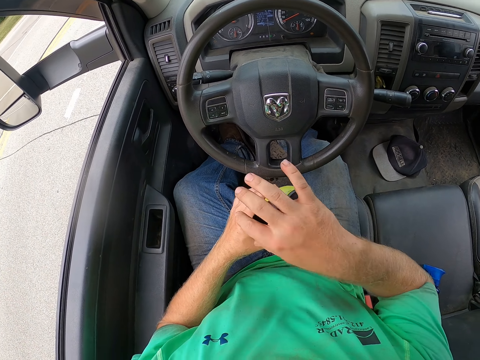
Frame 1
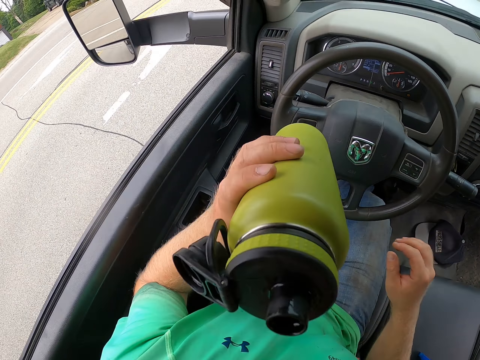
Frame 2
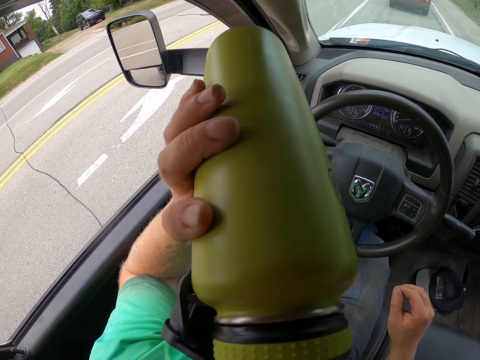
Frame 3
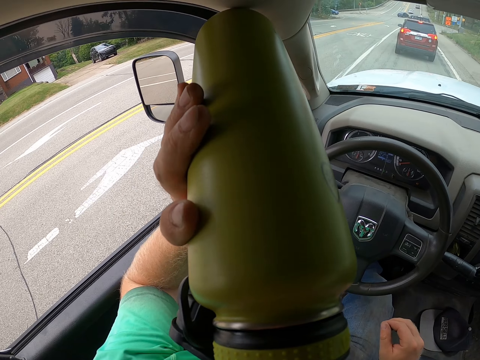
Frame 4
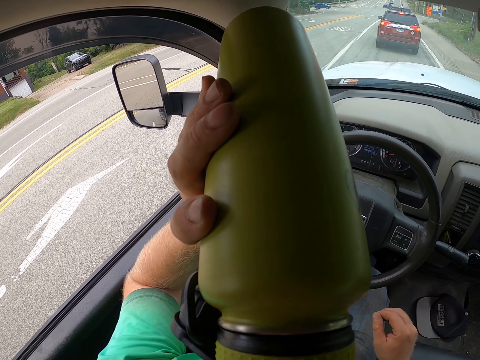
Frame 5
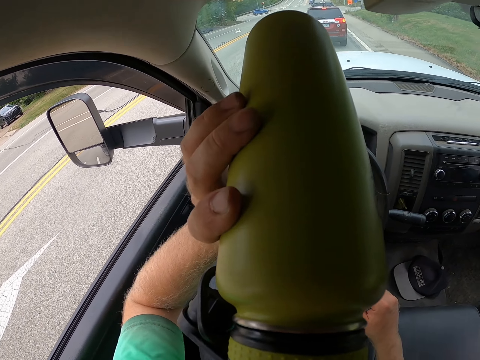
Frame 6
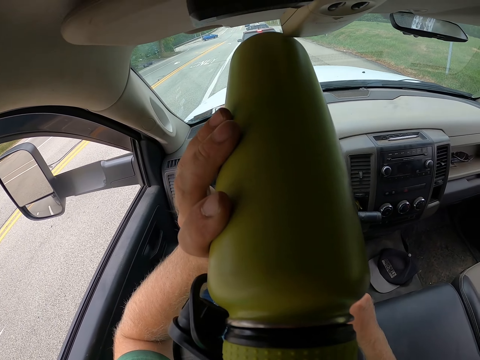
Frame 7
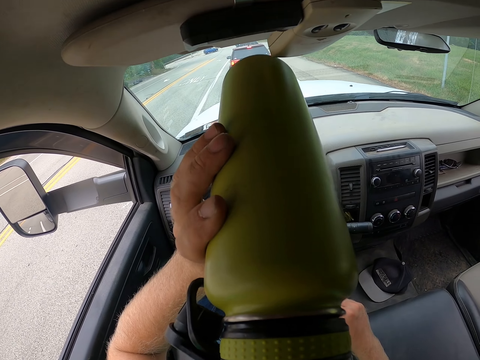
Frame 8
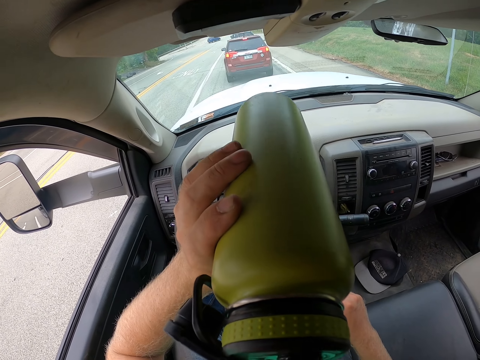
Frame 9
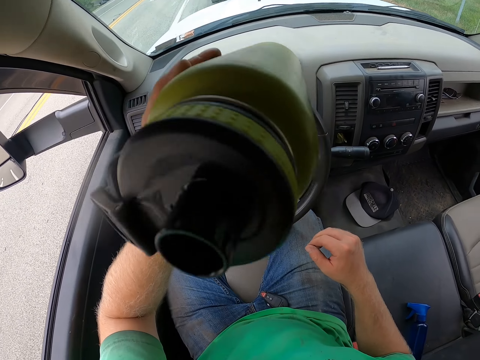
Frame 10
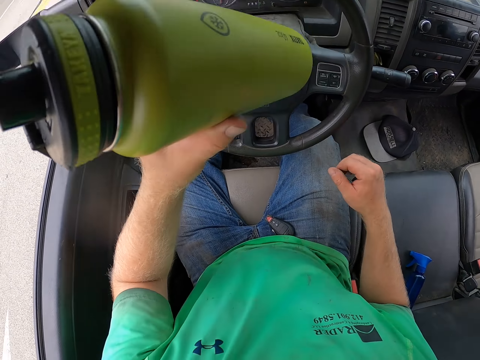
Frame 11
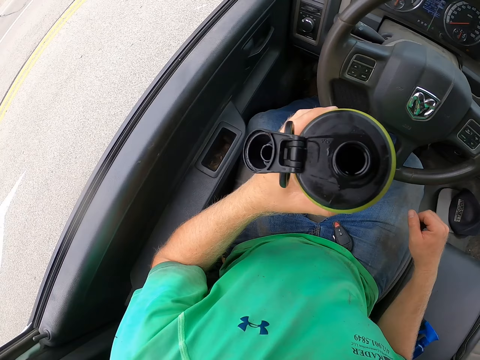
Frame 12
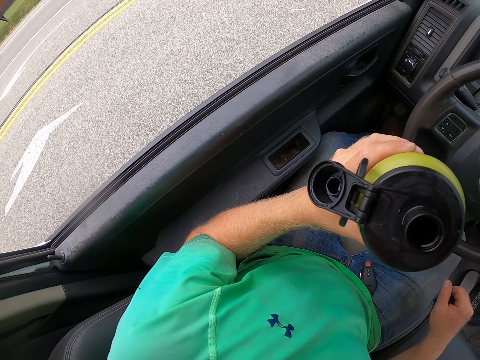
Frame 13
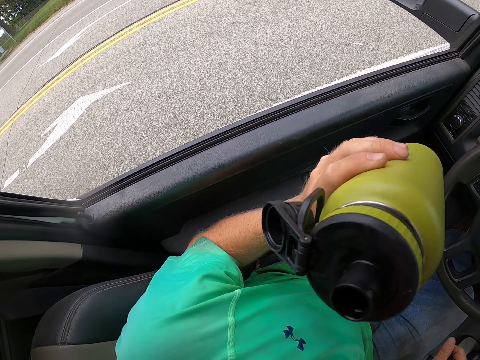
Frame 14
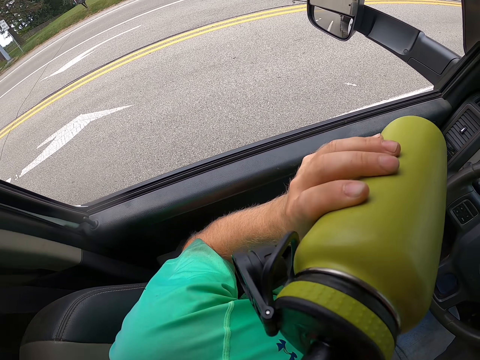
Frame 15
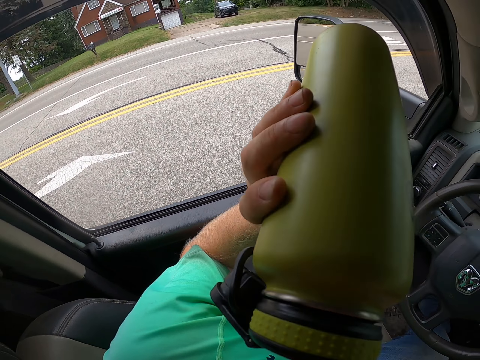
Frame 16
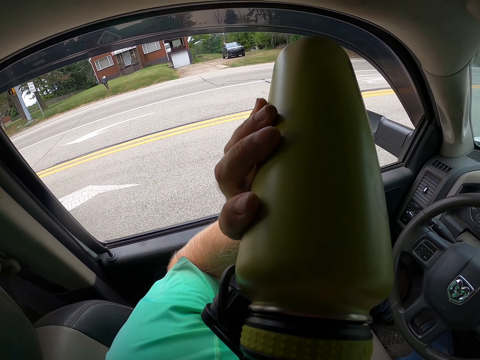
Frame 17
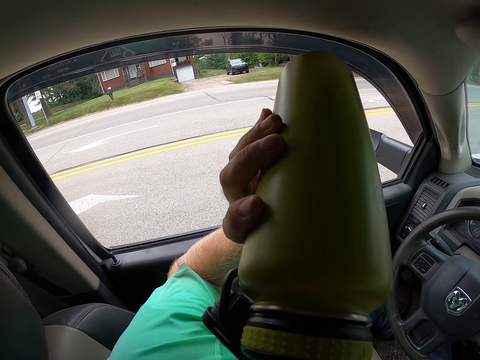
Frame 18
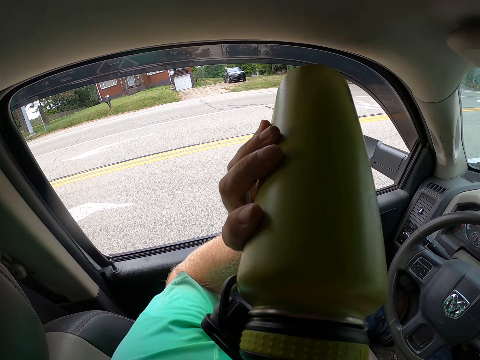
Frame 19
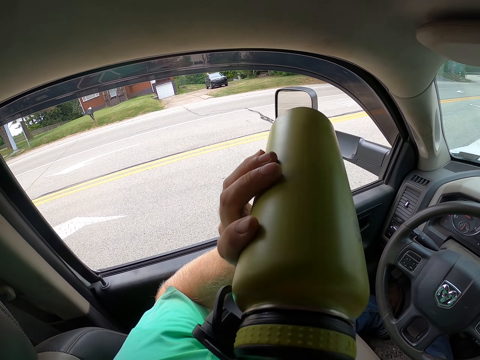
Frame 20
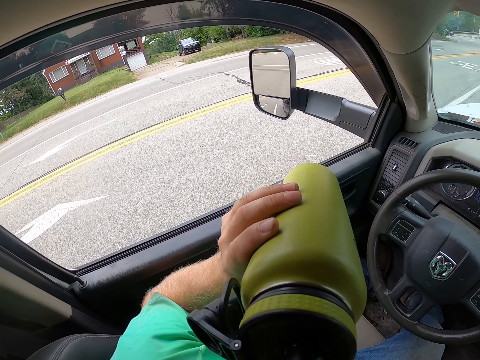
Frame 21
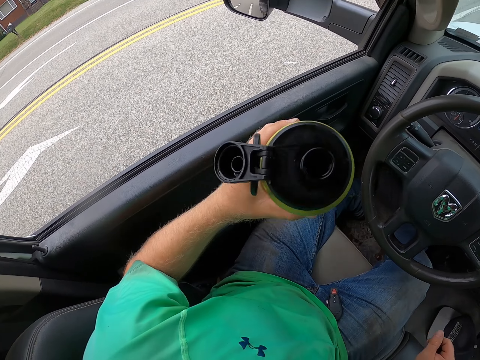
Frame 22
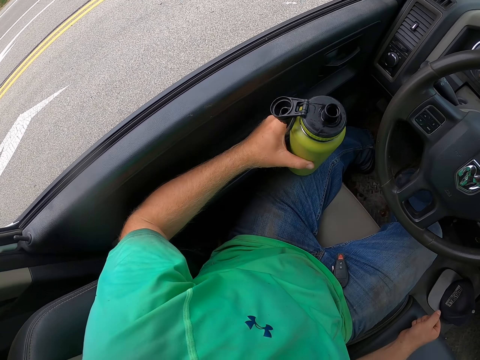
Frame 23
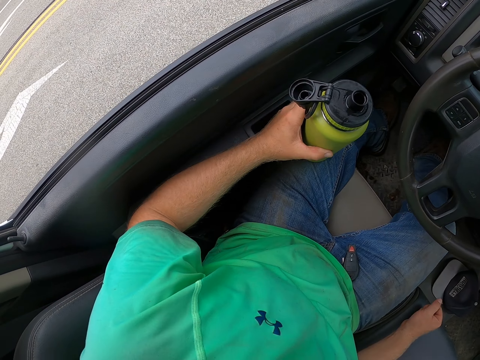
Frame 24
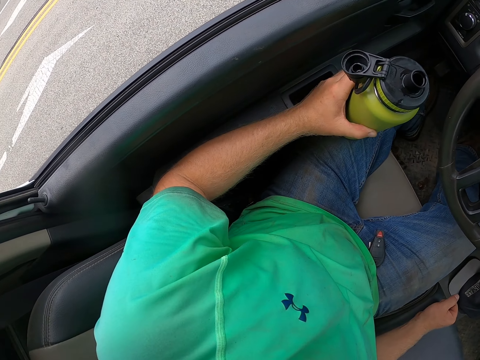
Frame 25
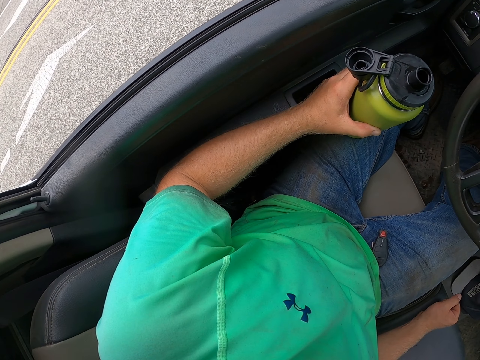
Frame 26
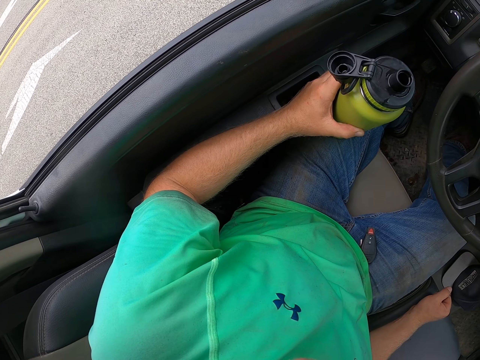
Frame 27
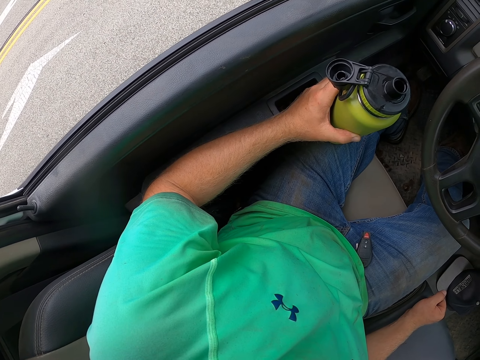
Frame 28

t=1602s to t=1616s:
The camera wearer drinks from the green bottle in his left hand. He looks around. He consumes the drink. He places the green bottle on his lap with his left hand.

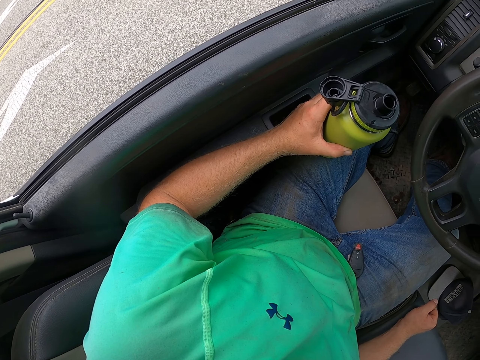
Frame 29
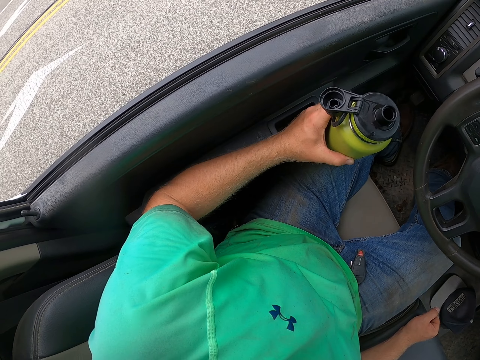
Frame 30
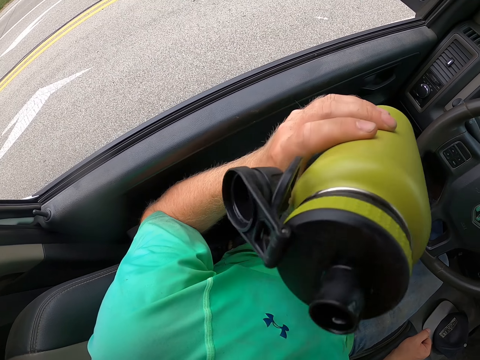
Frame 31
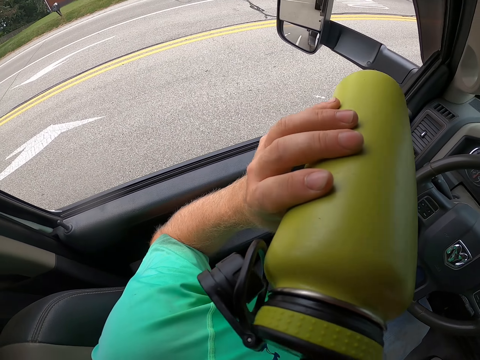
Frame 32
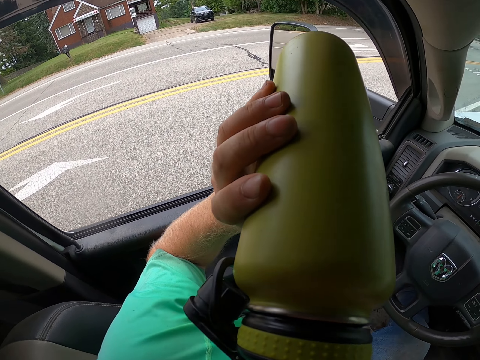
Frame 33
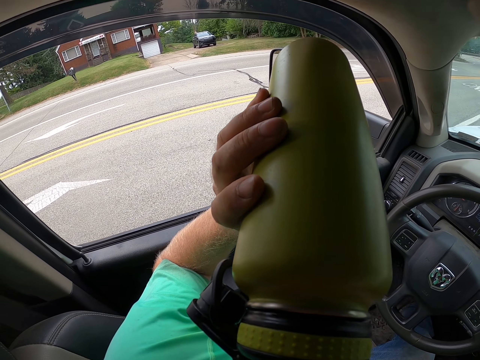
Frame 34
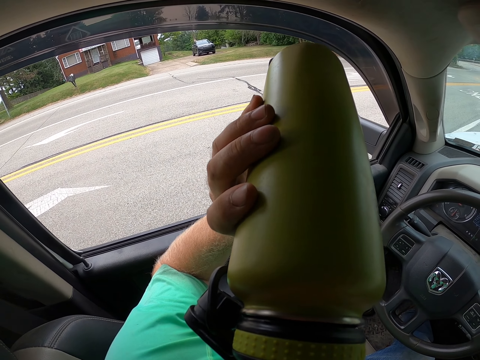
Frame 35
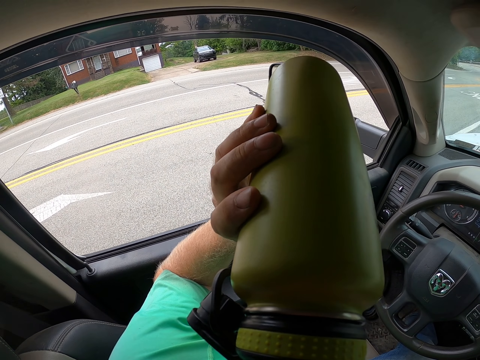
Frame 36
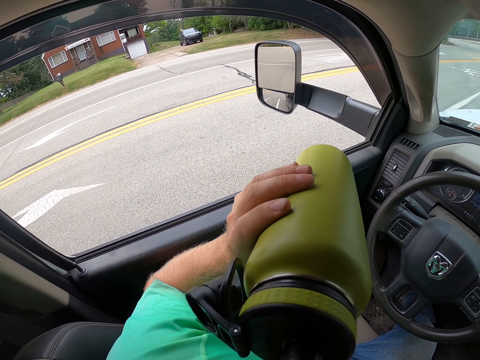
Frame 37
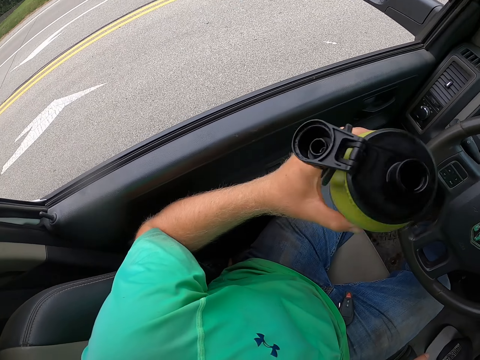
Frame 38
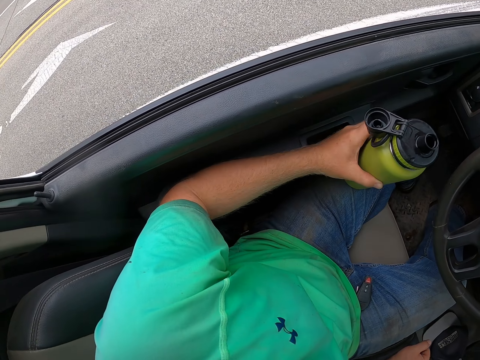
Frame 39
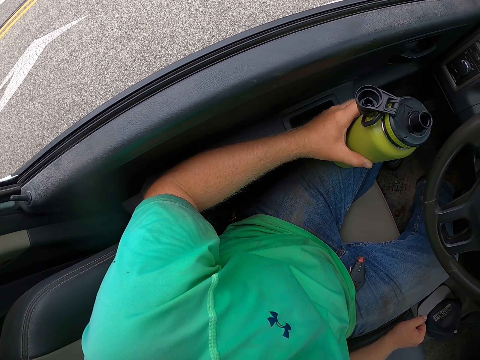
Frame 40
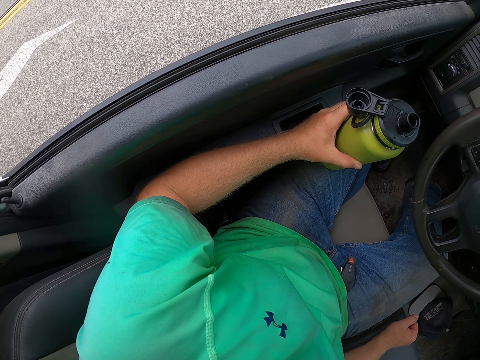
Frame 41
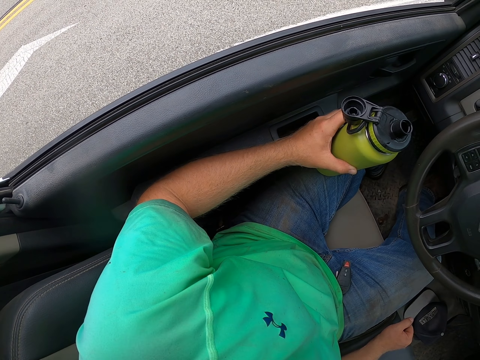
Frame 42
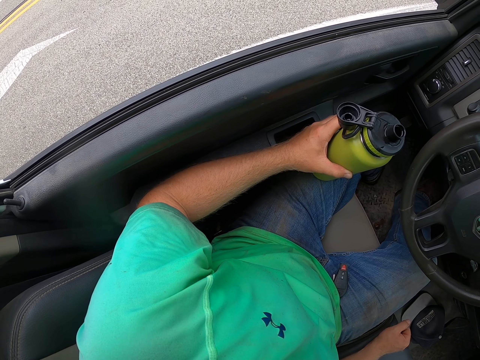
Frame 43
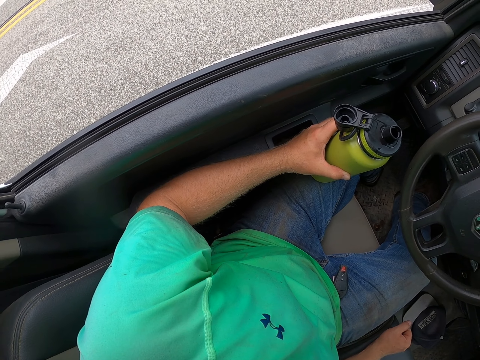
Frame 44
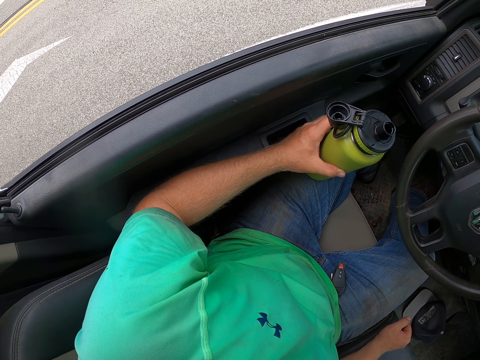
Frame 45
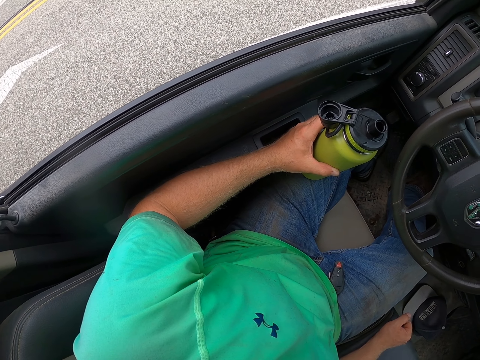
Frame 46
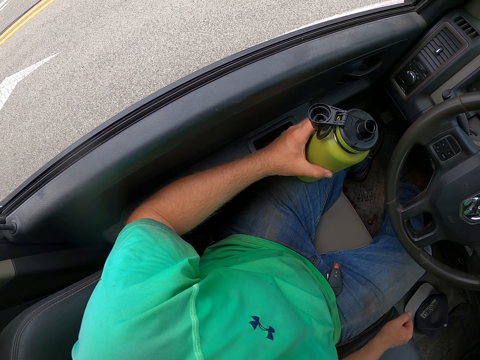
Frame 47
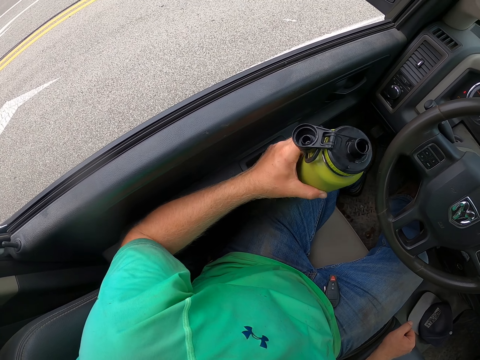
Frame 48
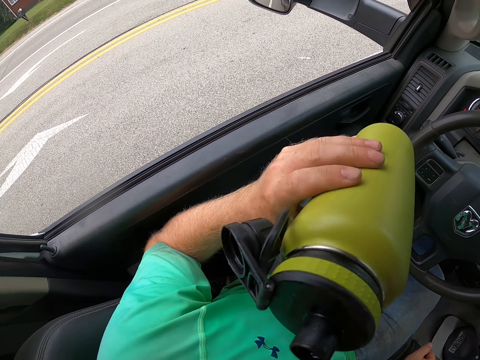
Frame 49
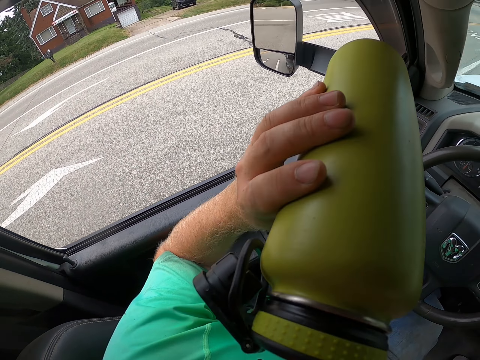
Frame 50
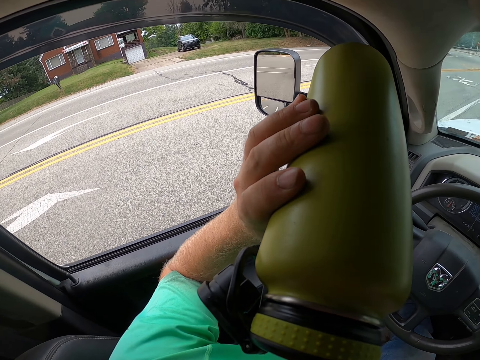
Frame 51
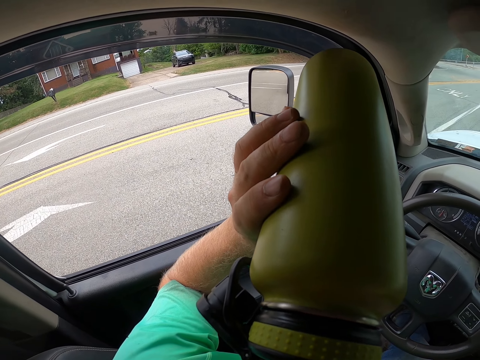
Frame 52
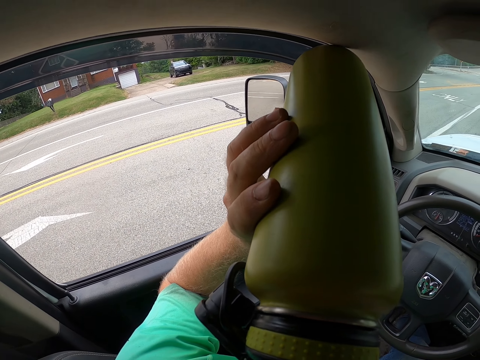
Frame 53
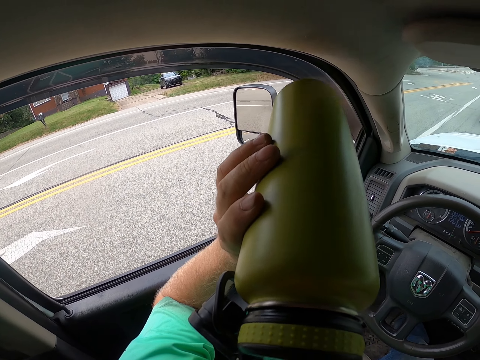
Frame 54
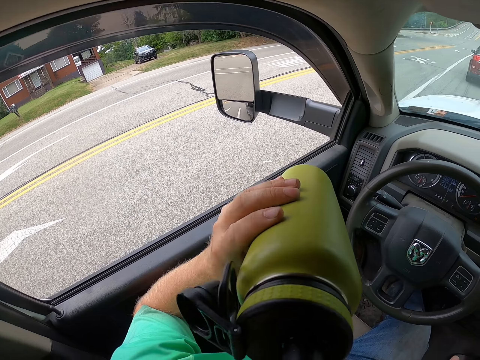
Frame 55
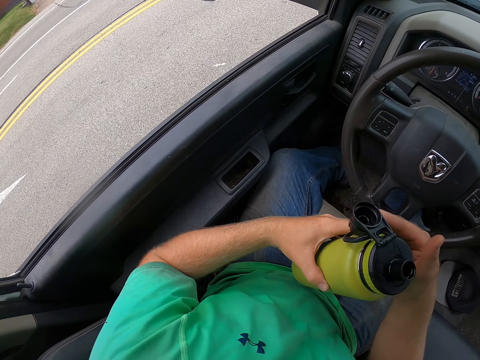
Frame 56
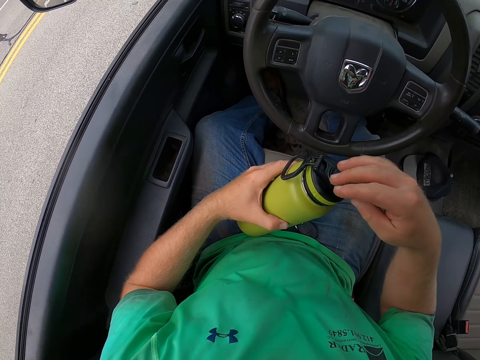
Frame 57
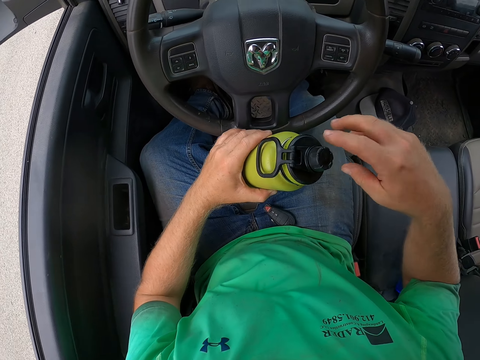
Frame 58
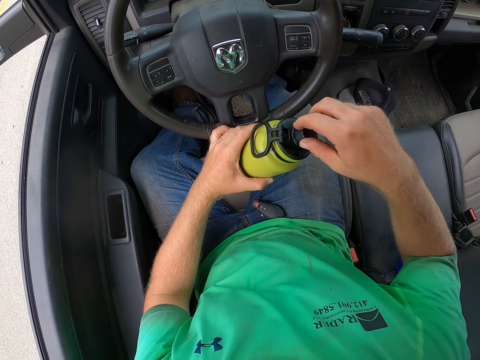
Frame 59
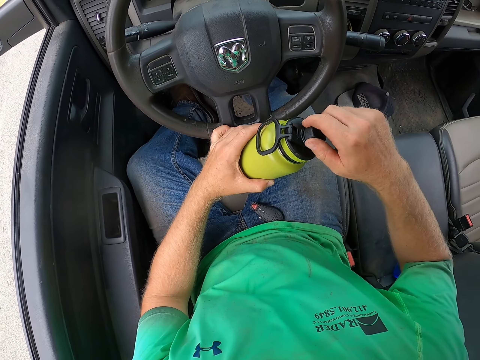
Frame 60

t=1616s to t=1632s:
The camera wearer drinks from the green bottle in his left hand. He places the green bottle on his lap with his left hand. He drinks from the green bottle in his left hand. He closes the green bottle with his right hand.
